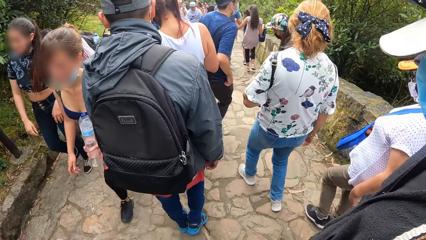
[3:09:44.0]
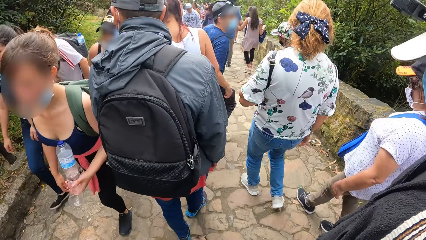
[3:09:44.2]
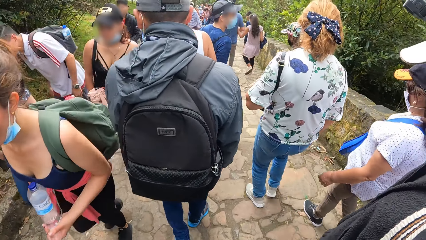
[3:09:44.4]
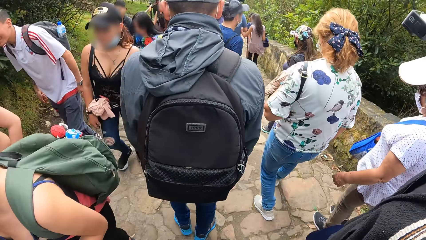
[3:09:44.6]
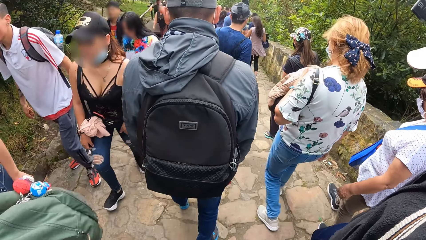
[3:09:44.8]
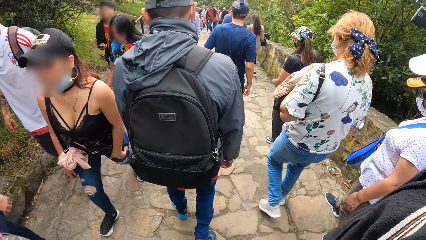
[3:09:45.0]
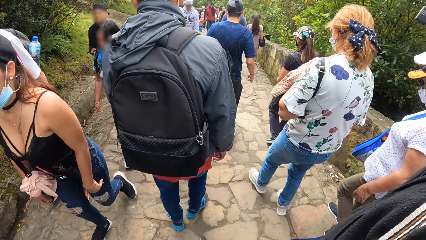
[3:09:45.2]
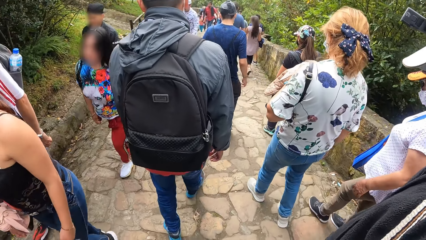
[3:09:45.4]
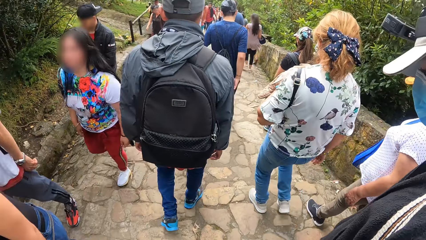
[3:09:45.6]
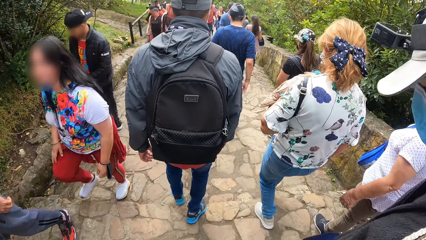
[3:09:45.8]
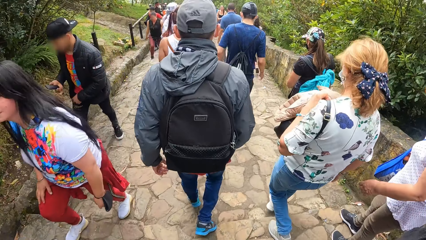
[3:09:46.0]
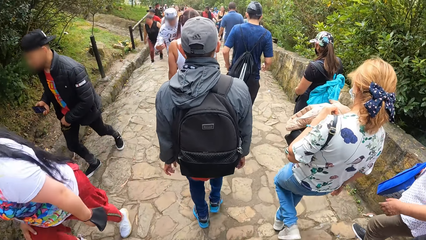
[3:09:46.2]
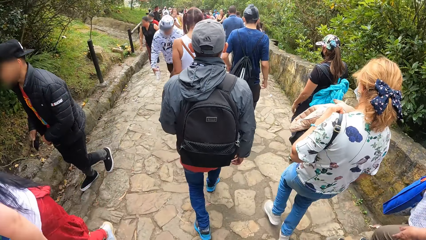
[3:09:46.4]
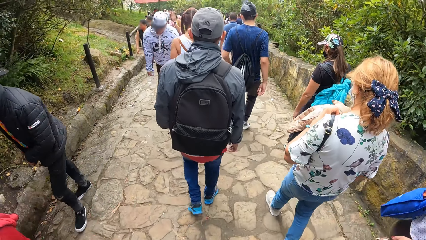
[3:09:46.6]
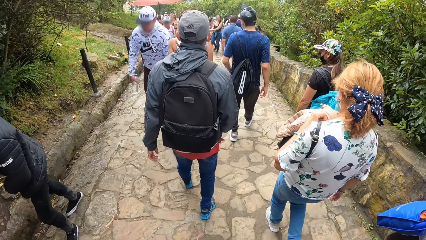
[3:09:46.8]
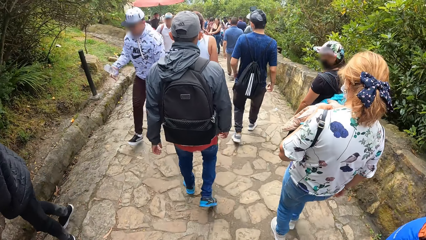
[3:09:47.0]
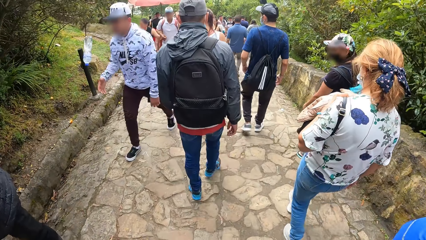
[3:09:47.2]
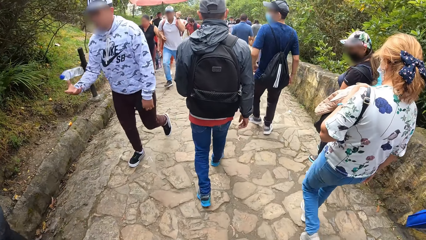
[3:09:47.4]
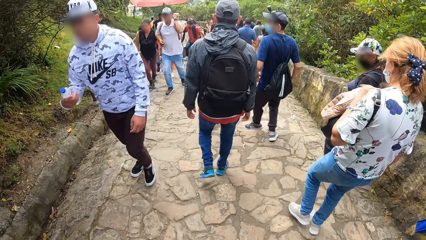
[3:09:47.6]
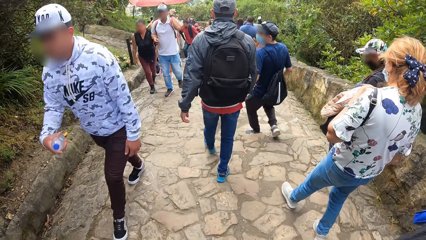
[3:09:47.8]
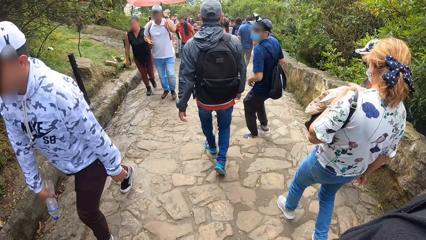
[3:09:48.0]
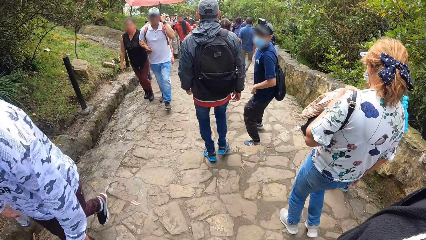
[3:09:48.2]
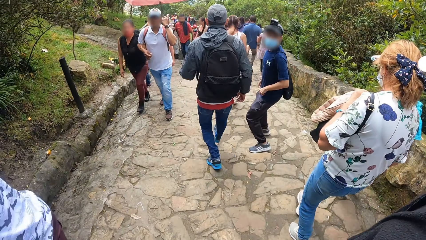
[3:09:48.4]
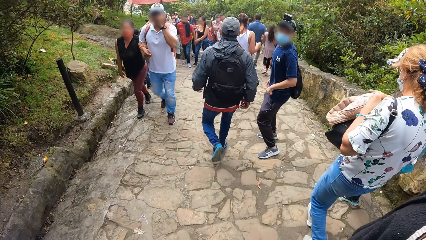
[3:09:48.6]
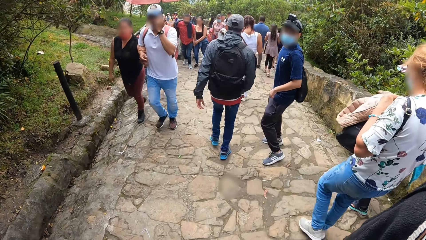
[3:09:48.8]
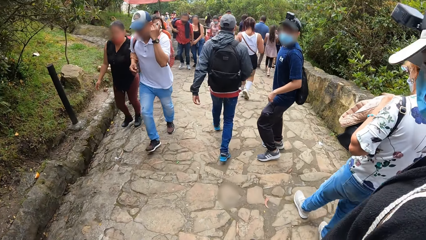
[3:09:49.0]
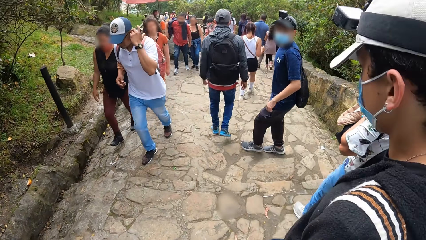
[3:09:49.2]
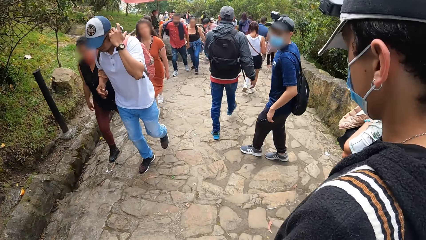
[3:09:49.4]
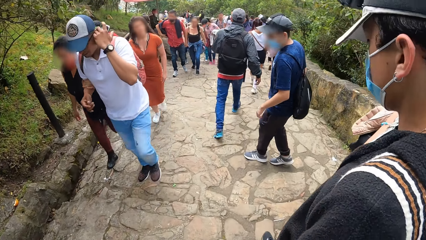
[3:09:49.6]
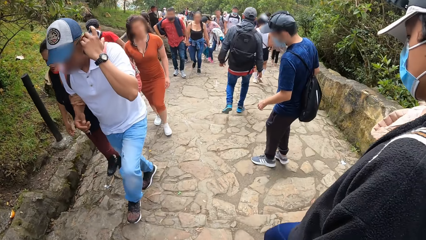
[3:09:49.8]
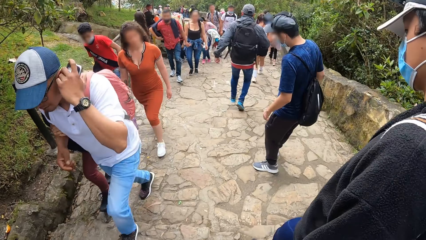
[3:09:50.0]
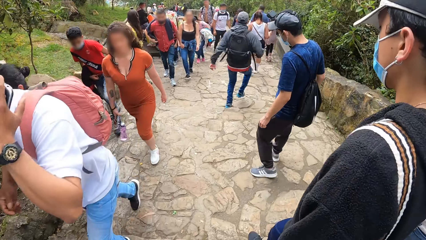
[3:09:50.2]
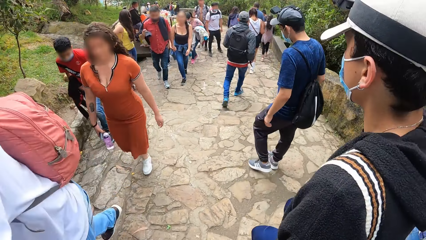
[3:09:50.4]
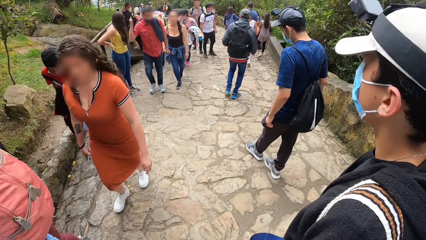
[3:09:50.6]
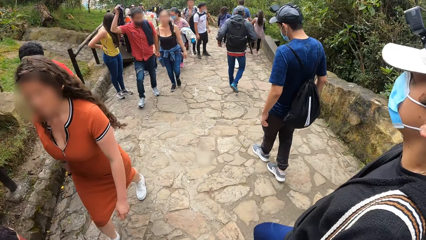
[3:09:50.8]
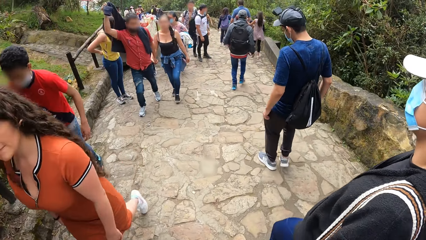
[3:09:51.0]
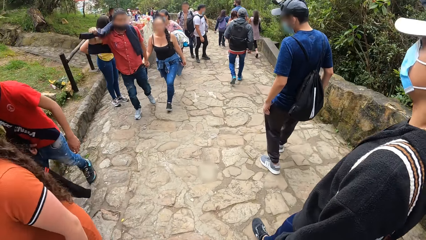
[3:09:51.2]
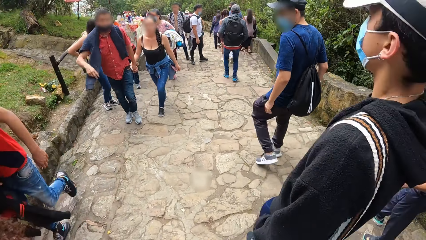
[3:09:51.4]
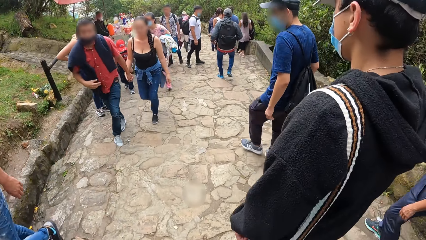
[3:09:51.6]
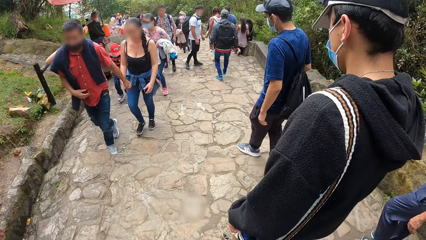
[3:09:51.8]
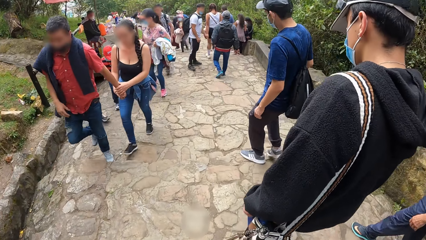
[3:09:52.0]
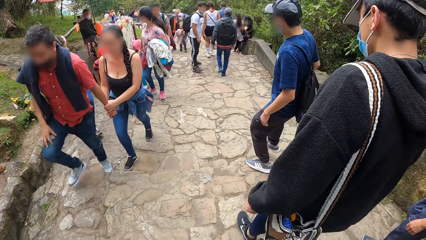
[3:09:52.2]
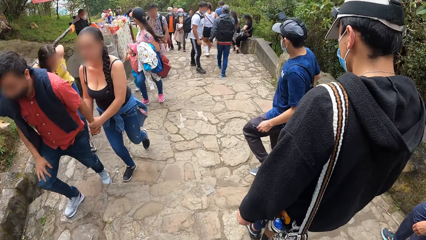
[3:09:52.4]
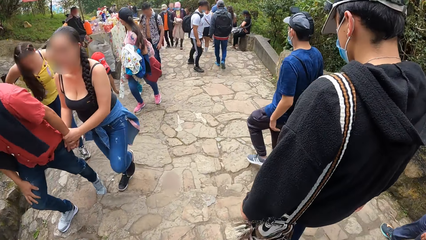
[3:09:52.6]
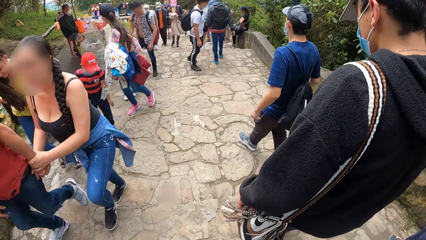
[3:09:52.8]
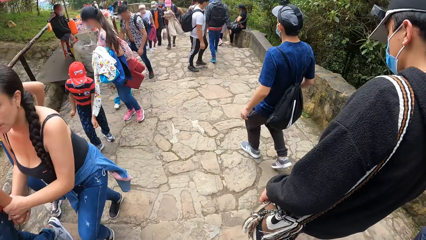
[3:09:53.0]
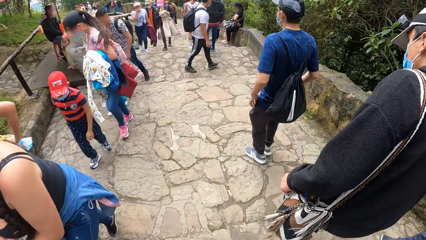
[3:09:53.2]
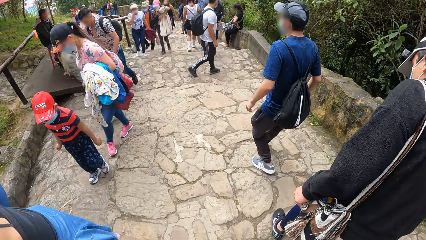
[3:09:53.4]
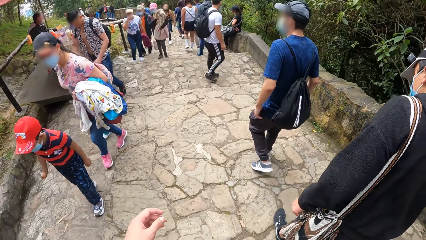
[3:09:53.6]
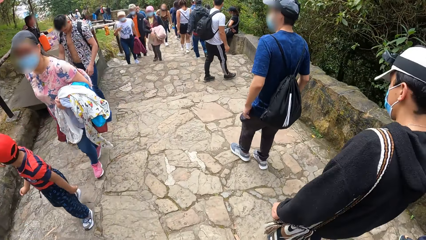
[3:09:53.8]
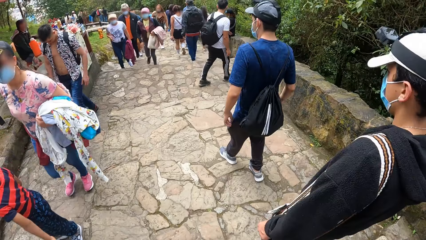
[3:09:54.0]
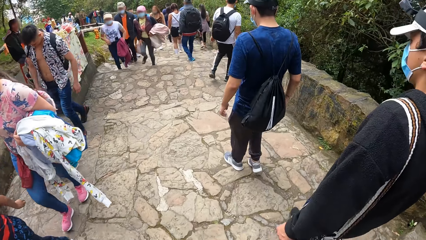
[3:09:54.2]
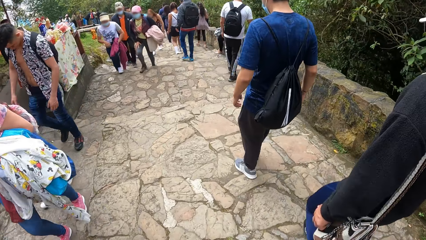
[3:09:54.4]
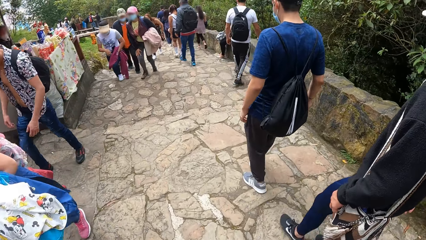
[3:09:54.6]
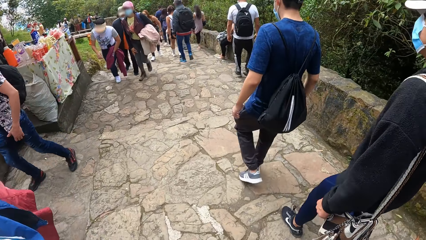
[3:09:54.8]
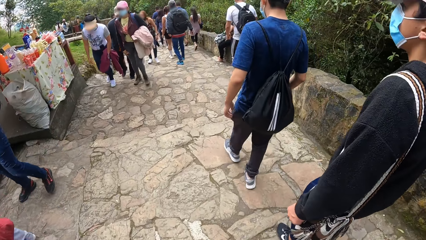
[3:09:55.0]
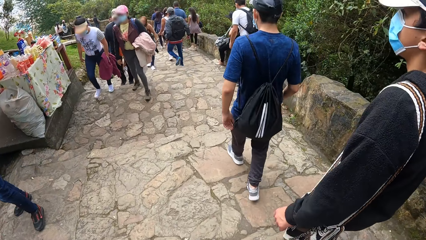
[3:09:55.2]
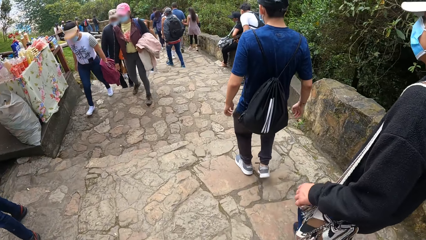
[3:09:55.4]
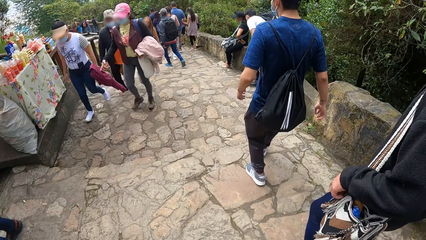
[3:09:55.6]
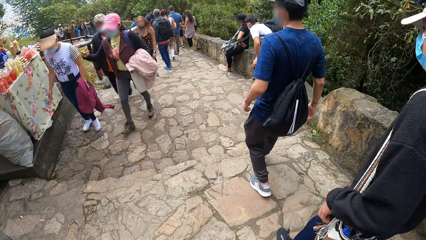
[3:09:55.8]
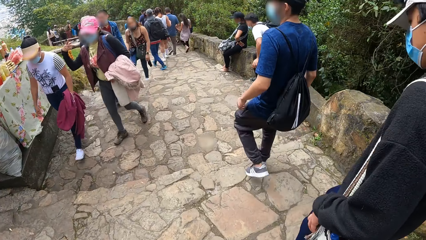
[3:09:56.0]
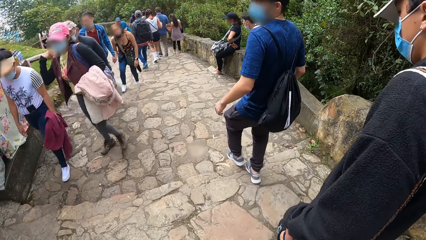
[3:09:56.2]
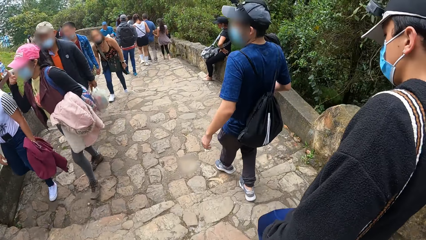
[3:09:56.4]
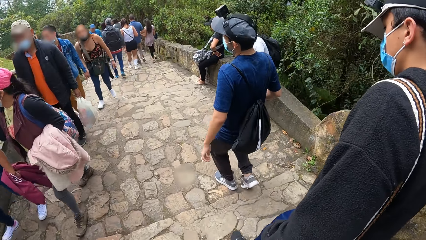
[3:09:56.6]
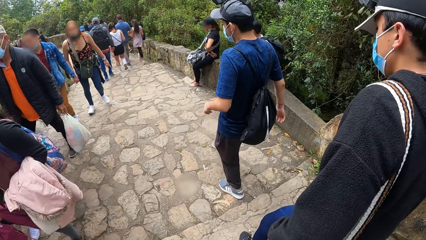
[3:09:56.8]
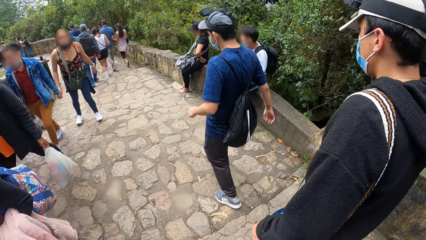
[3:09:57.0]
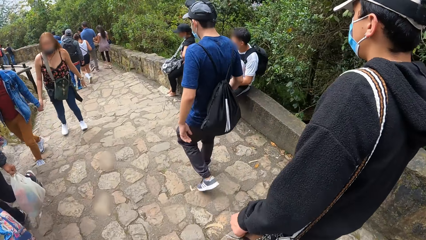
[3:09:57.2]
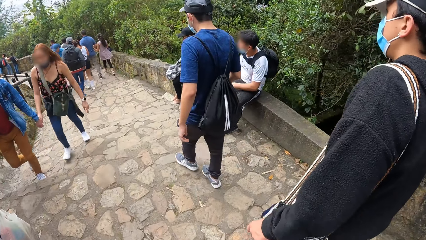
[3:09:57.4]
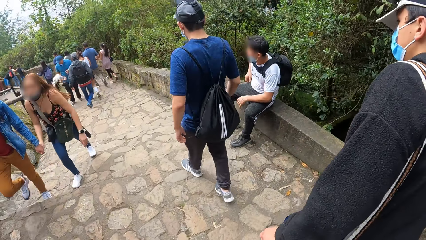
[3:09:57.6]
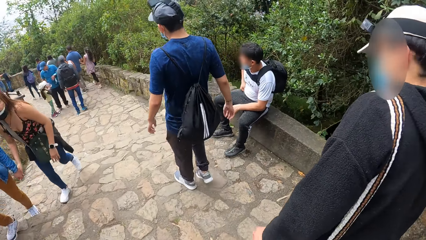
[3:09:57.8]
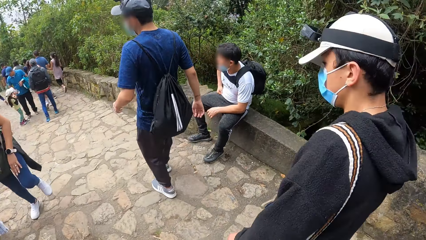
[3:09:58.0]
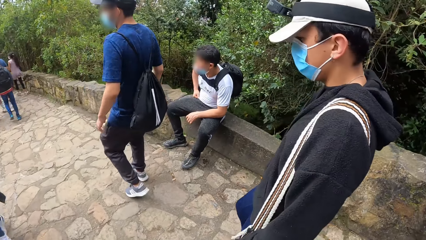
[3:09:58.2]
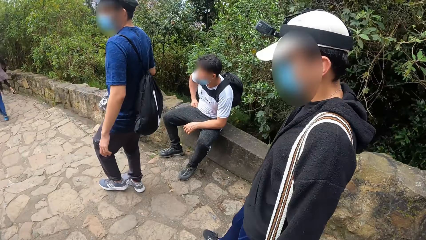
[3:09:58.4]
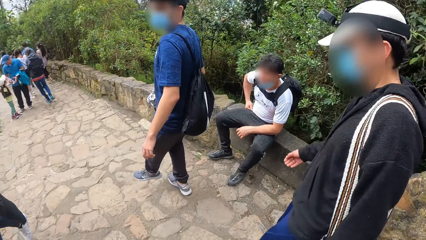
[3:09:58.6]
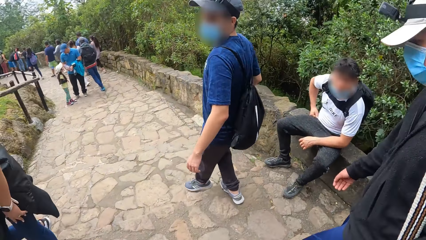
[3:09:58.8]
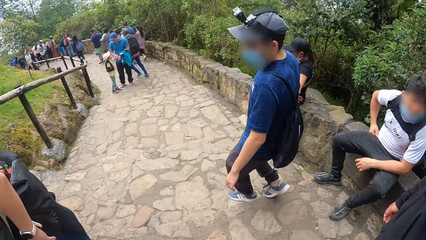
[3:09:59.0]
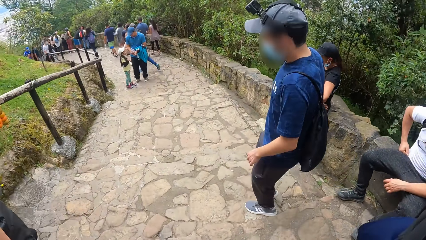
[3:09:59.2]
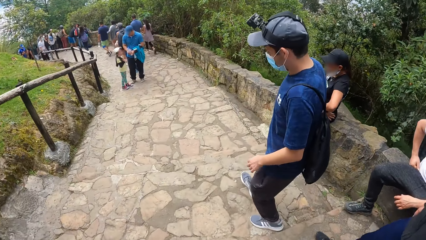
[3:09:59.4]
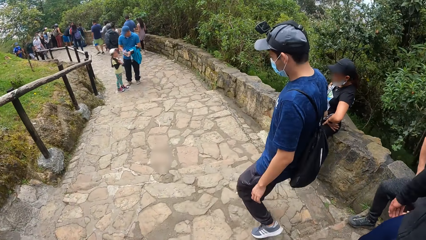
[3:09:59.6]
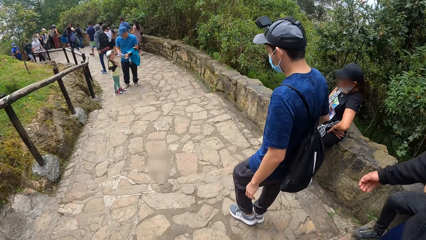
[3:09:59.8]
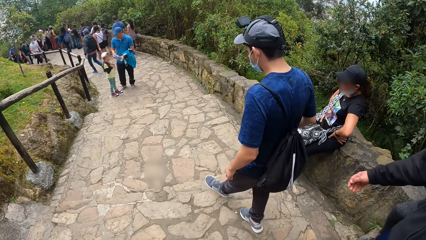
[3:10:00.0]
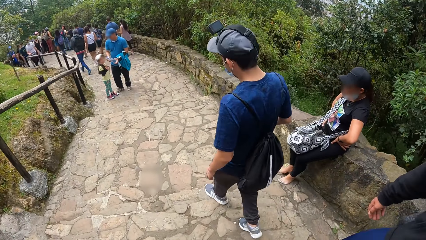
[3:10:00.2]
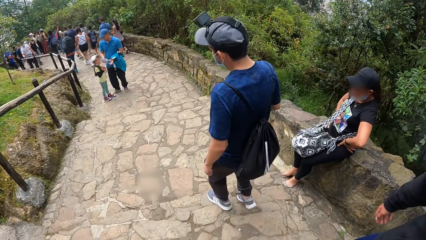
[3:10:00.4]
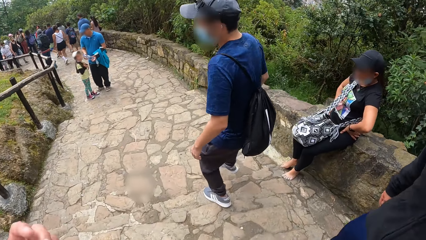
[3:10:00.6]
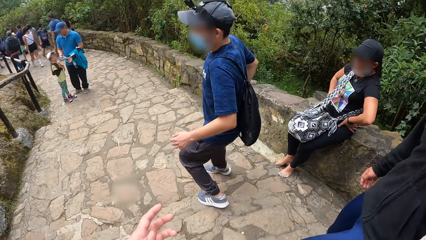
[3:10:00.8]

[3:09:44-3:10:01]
A man turns around. A man interacts with another man and the camera wearer.
